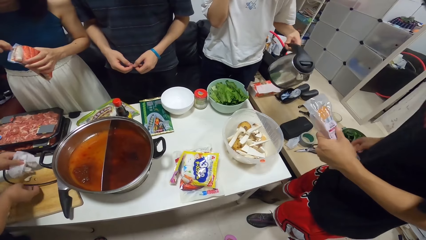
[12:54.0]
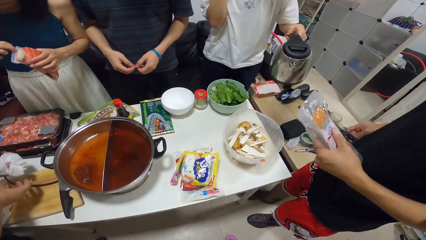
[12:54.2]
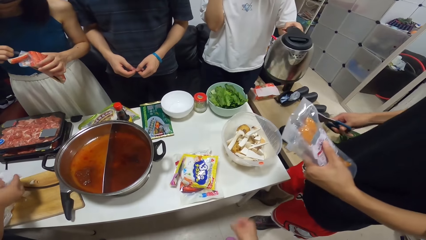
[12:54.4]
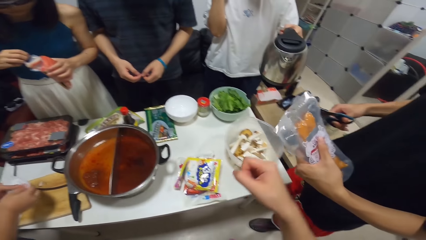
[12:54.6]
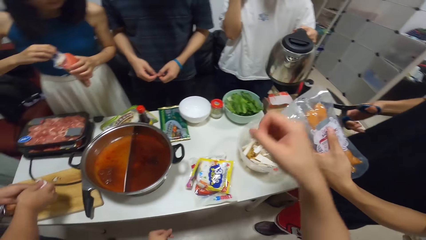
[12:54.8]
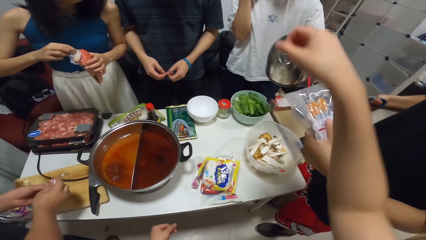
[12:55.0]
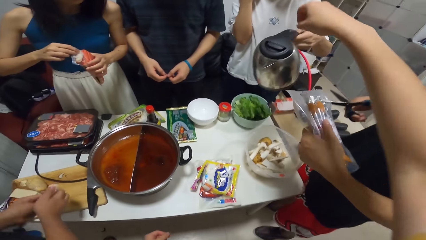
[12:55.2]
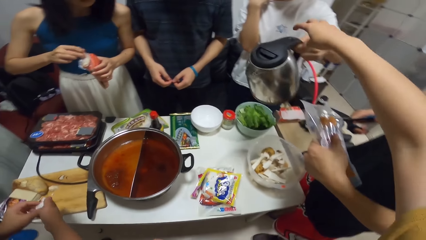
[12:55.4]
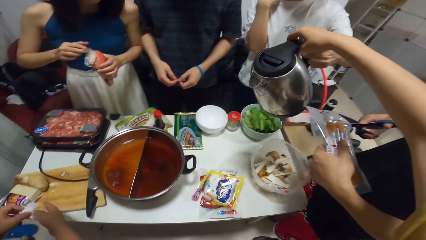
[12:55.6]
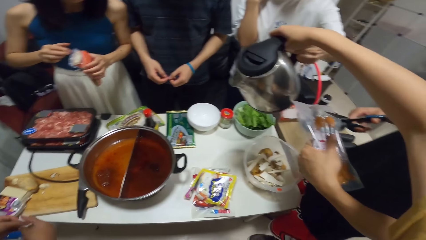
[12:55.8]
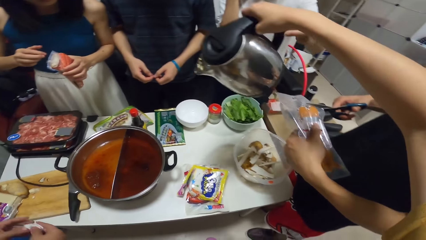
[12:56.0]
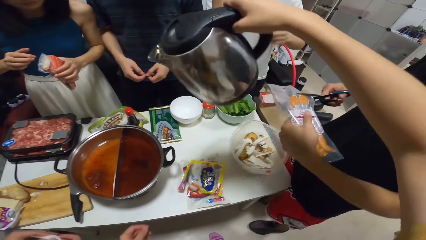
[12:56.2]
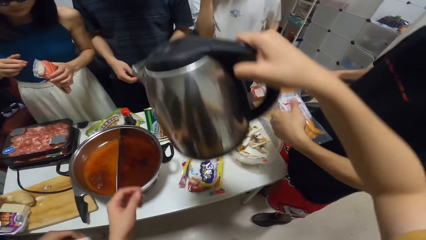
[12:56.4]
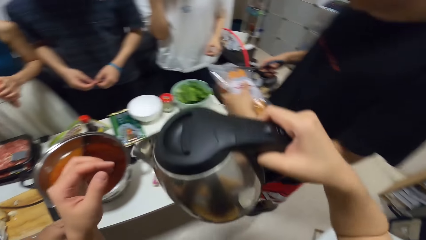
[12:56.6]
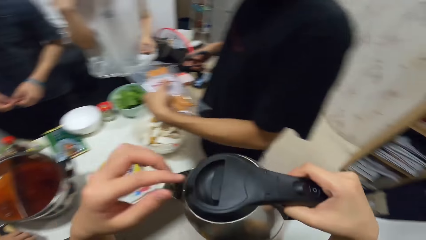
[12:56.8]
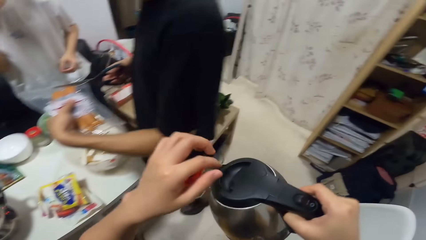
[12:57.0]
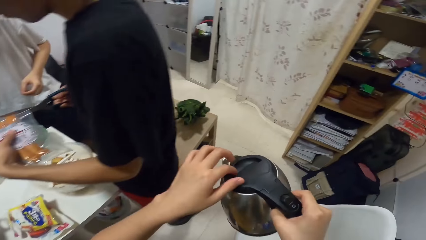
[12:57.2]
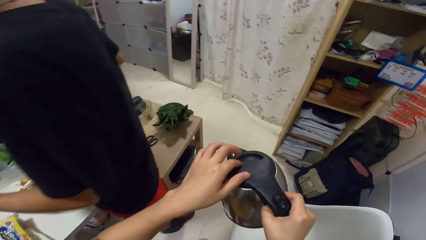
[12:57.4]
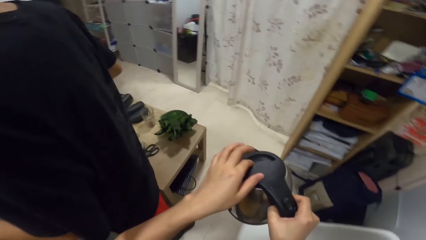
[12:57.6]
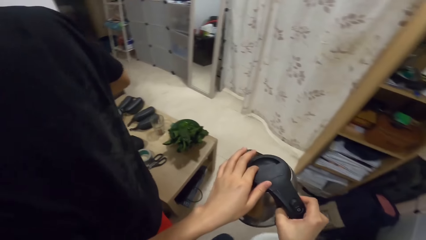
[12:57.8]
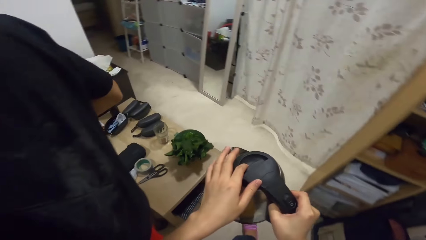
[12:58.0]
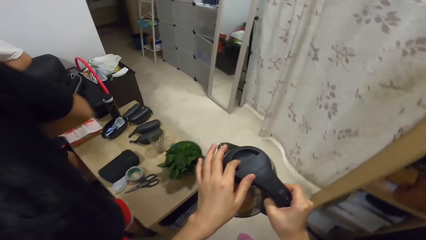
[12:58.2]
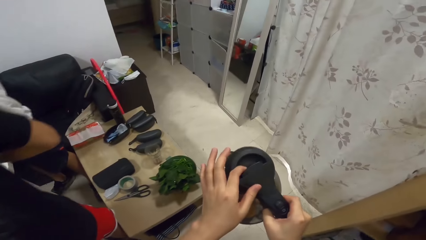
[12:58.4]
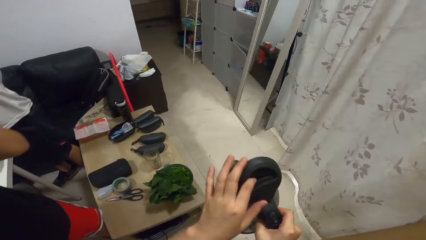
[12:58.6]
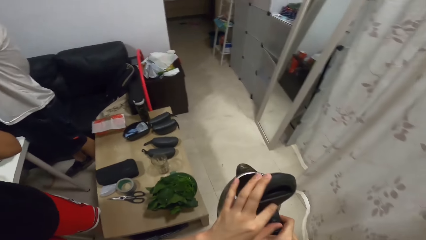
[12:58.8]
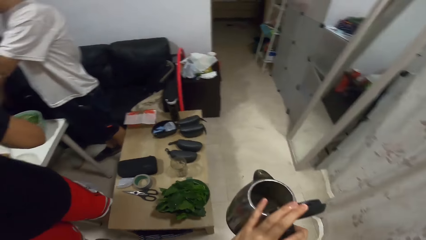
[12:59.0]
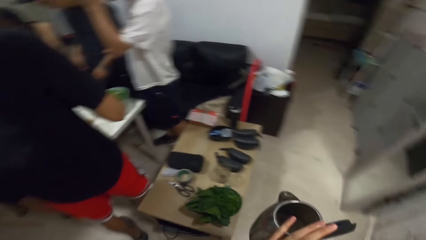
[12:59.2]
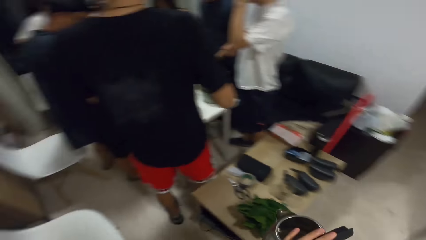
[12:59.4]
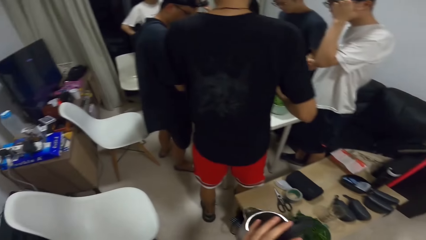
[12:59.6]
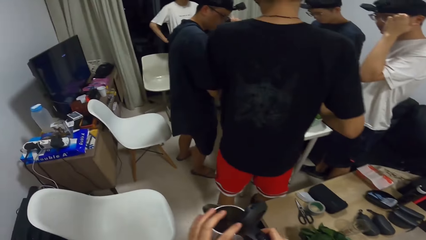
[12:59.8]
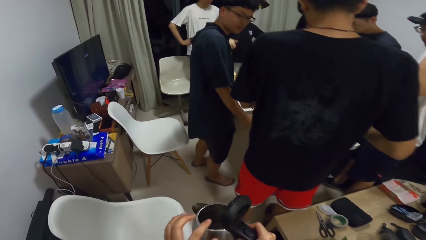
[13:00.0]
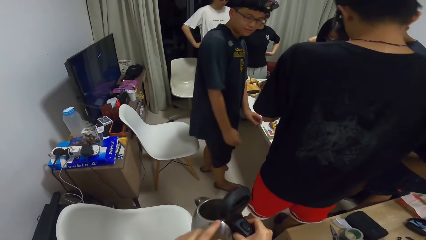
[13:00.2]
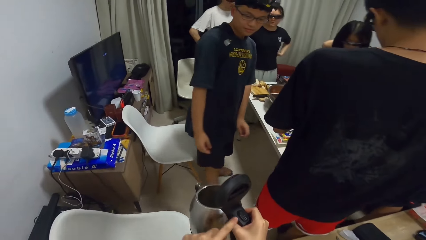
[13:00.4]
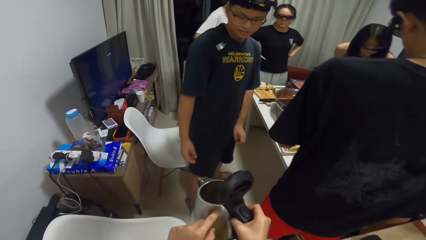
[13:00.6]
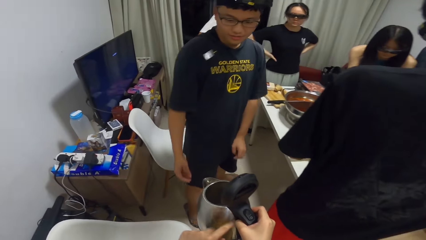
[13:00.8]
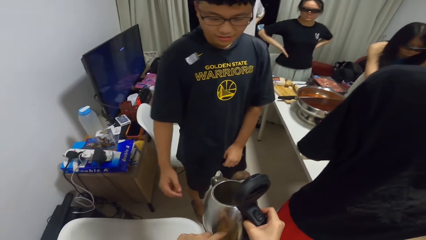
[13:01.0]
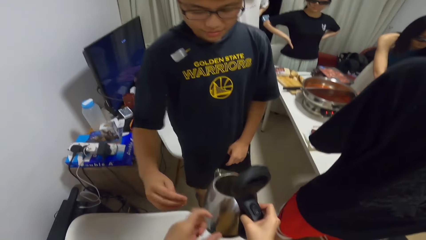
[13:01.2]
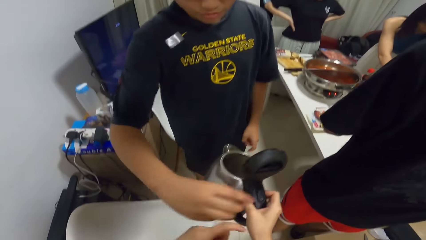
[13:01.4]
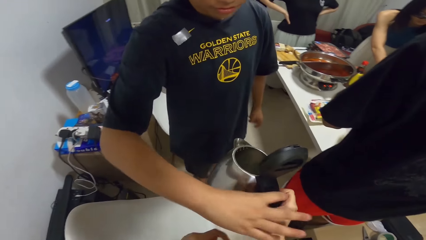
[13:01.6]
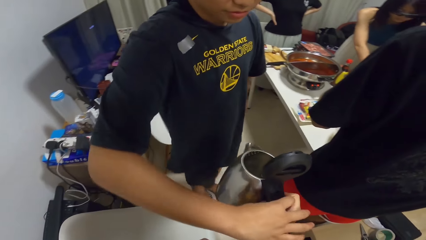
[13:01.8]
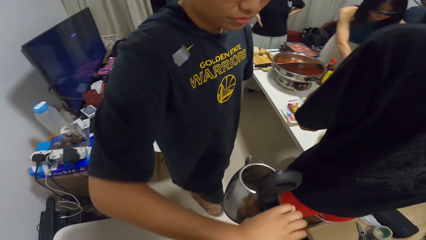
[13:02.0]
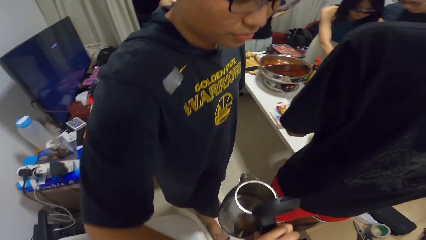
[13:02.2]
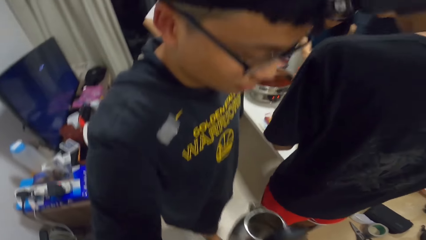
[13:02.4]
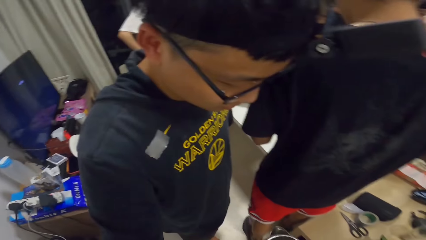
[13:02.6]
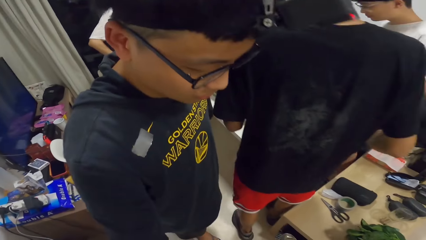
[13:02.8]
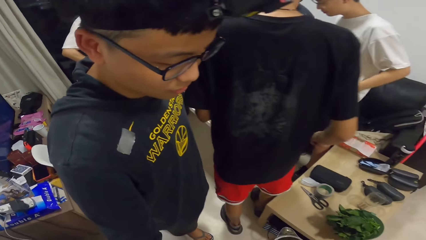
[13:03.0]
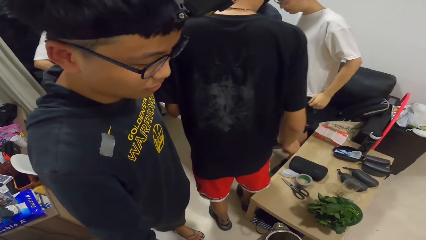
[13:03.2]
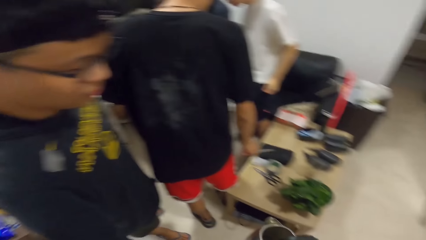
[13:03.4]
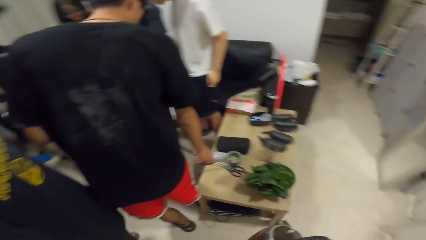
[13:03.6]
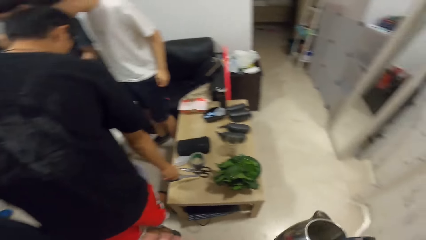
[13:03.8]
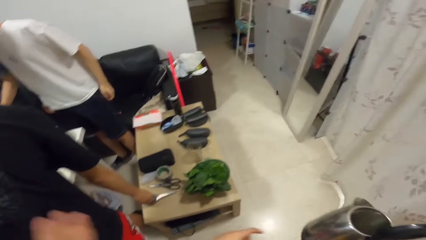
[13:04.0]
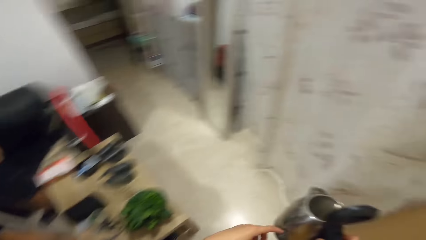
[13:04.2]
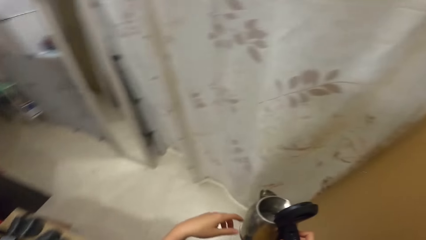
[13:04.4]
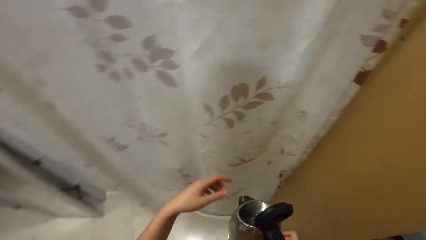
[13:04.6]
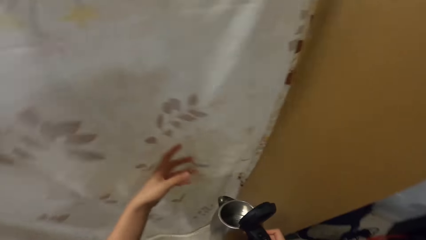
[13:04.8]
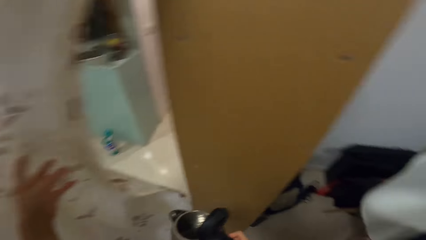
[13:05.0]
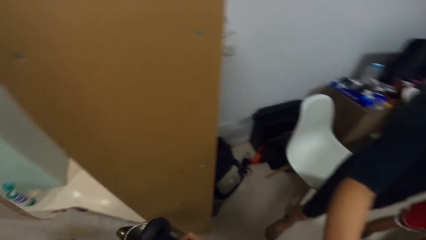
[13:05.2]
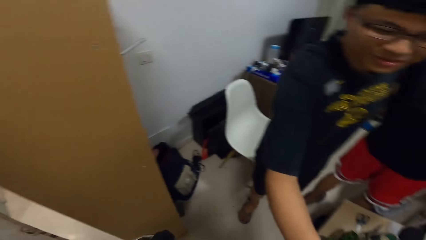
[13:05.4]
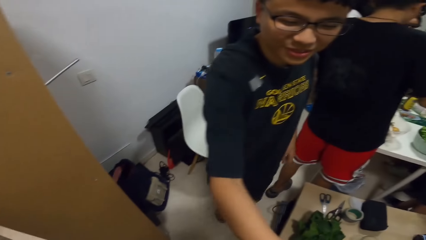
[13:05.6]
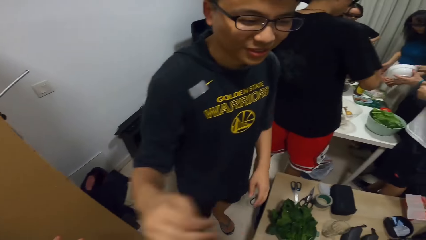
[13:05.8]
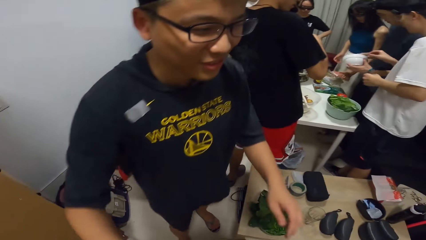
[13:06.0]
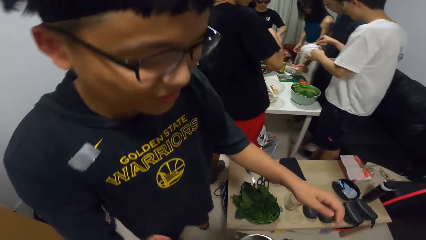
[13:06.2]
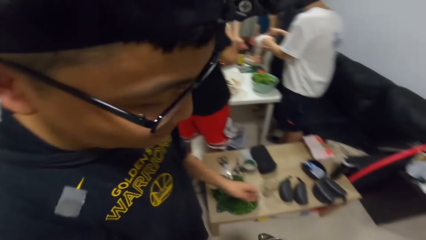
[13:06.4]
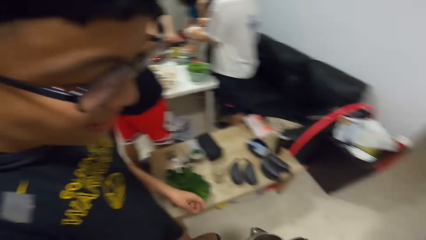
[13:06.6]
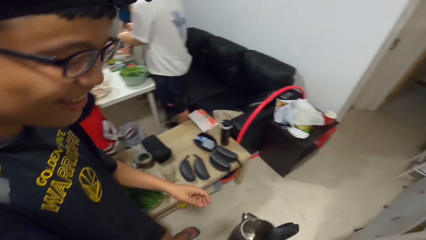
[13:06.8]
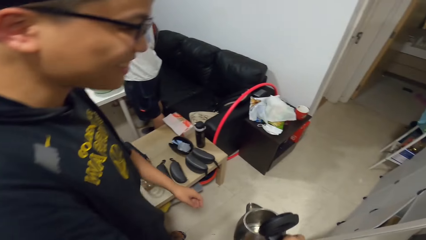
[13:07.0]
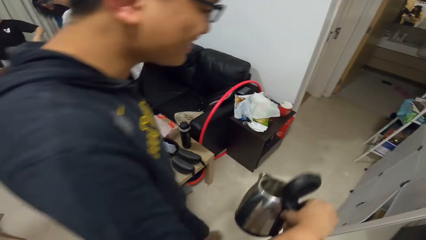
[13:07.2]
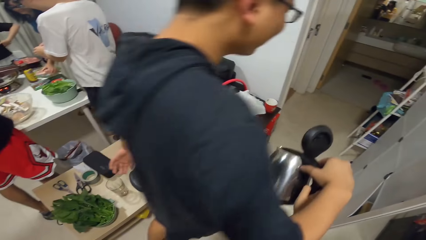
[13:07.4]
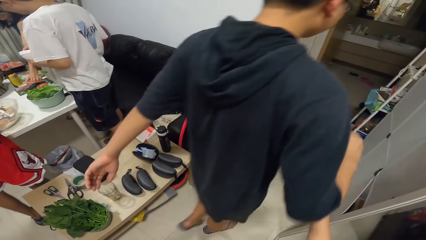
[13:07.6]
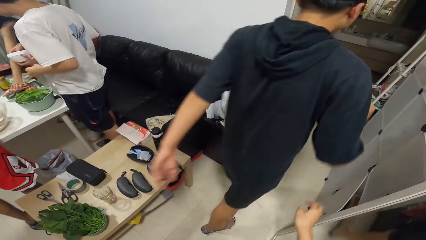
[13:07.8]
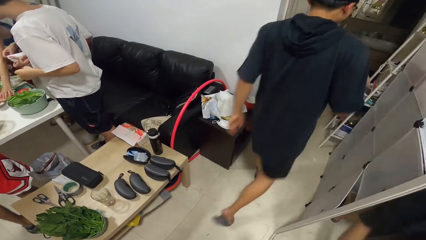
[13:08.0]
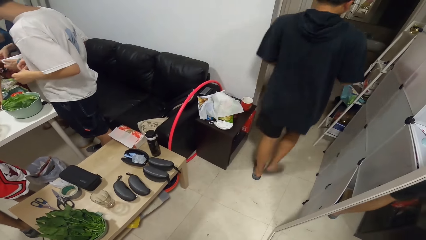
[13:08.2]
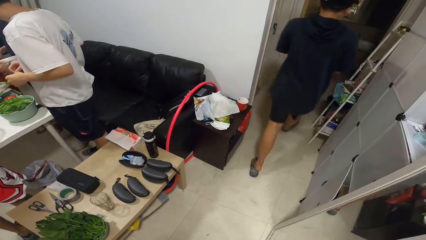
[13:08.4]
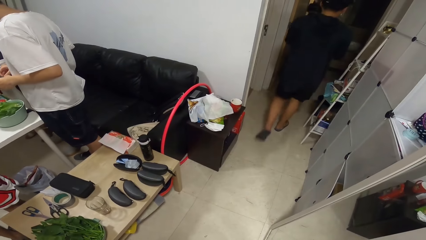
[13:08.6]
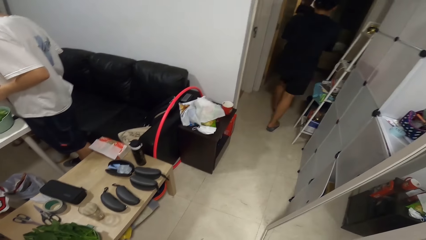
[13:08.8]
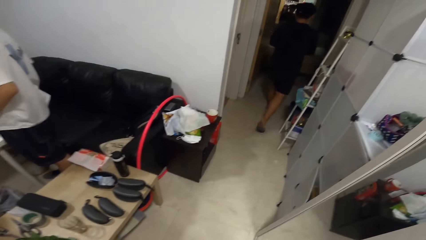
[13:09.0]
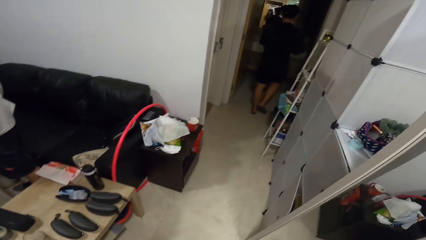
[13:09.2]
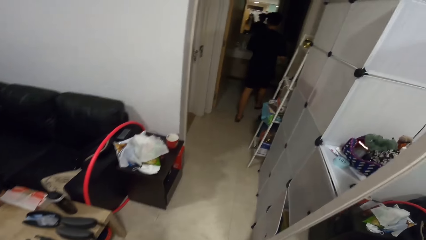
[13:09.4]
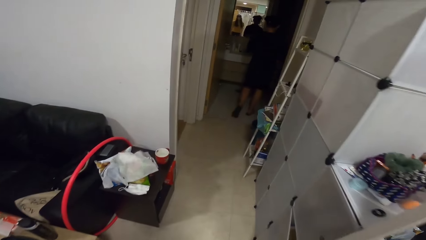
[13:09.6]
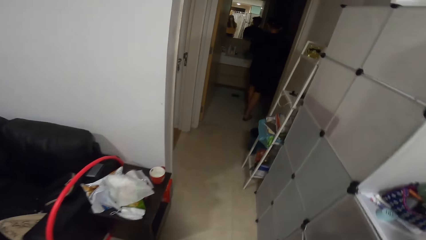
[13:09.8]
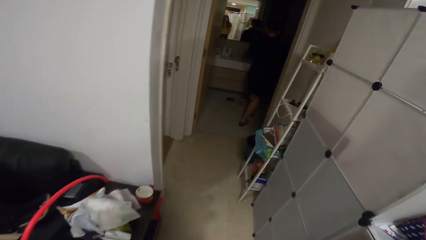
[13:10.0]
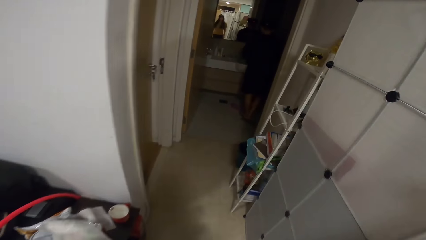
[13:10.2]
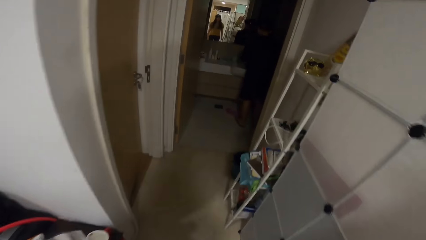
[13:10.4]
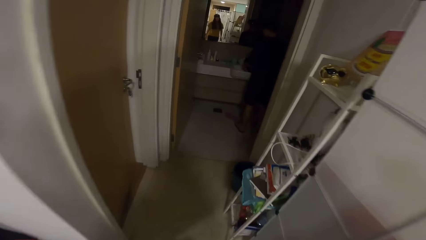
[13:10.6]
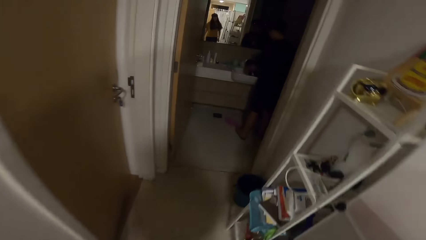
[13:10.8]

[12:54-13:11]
A man picks up scissors on a table with his left hand. Another man passes the electric jug in his left hand to the camera wearer. The first man cuts the pack of food in his left hand with the scissors in his right hand. The camera wearer walks around. She opens the electric jug with her left hand. A third man touches the electric jug in the camera wearer's hand. The camera wearer walks around. The third man walks around. The camera wearer passes the electric jug to the third man. The third man walks by the camera wearer.
